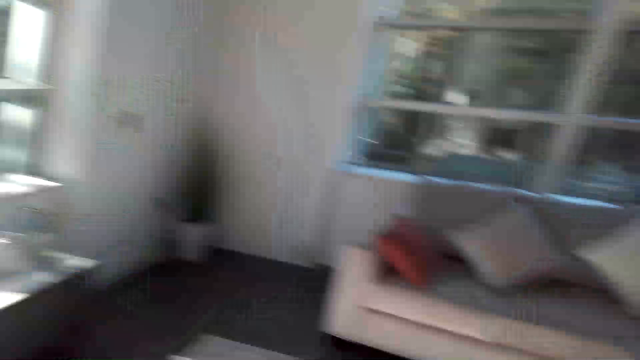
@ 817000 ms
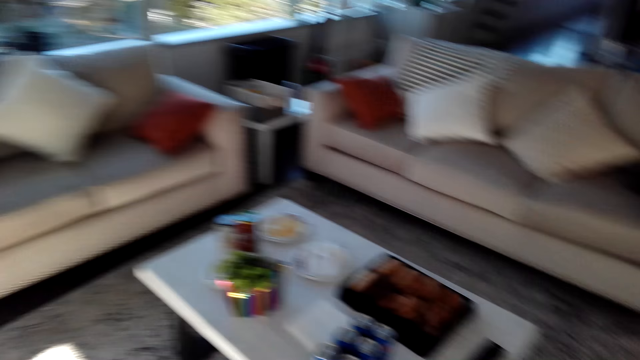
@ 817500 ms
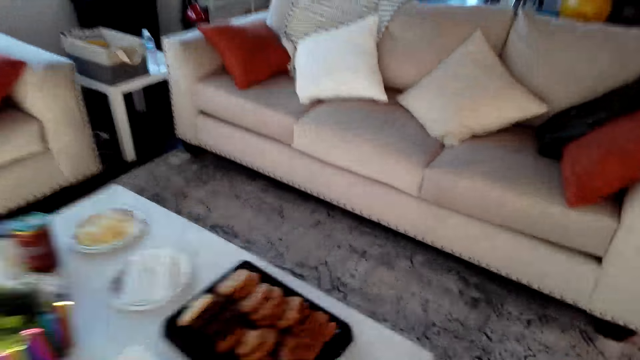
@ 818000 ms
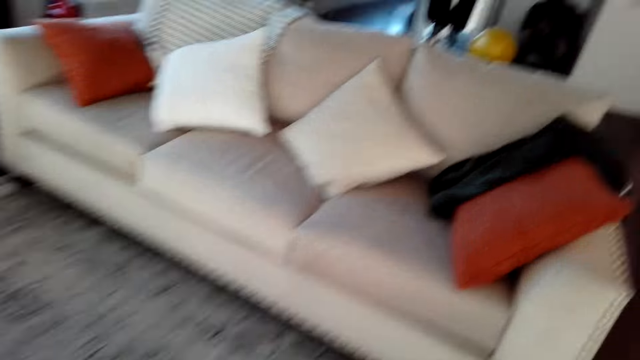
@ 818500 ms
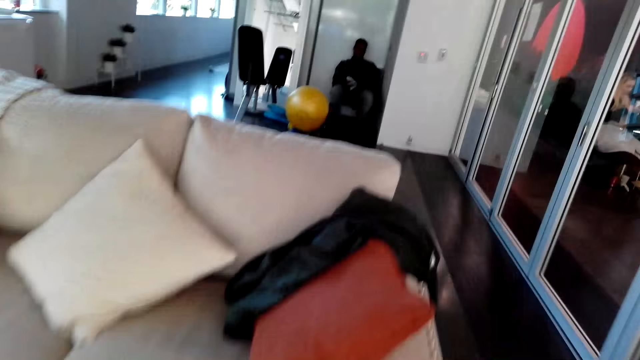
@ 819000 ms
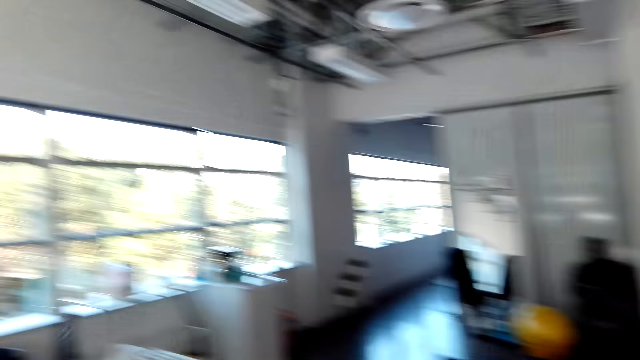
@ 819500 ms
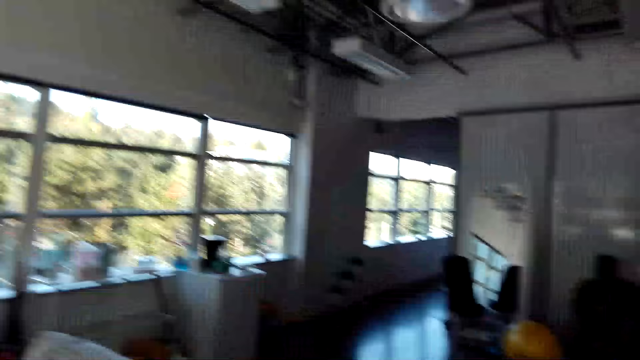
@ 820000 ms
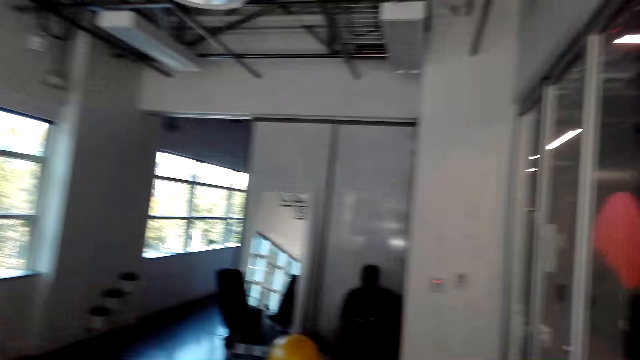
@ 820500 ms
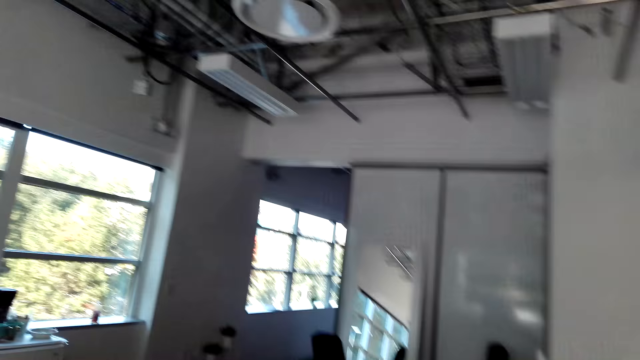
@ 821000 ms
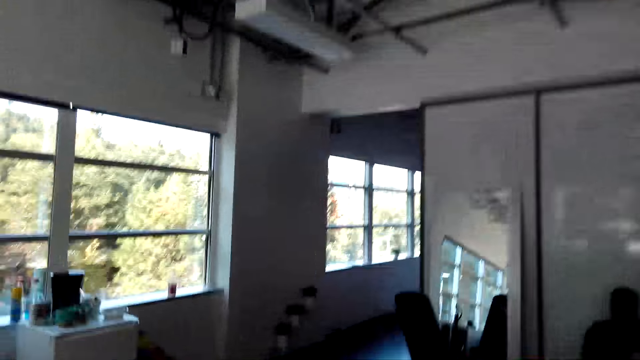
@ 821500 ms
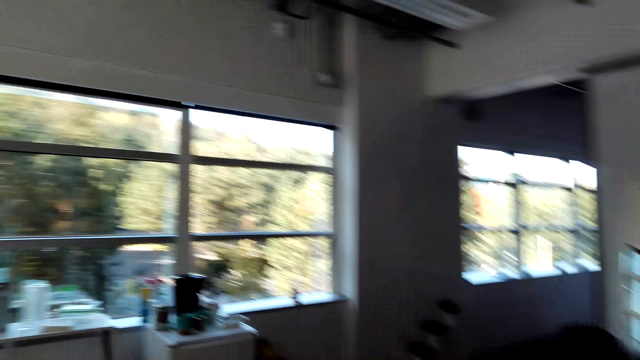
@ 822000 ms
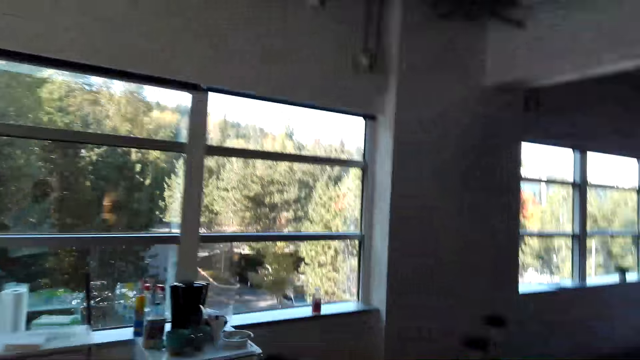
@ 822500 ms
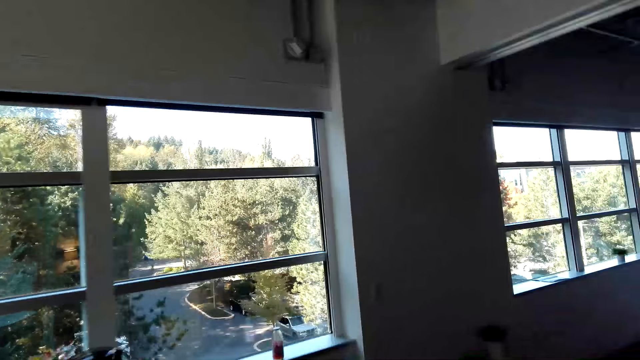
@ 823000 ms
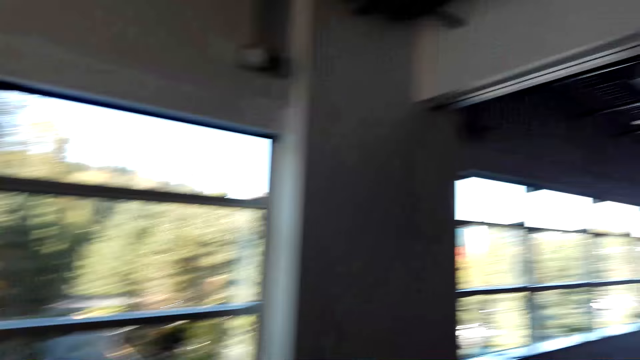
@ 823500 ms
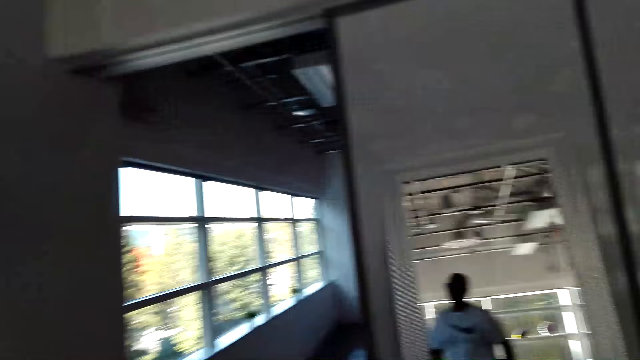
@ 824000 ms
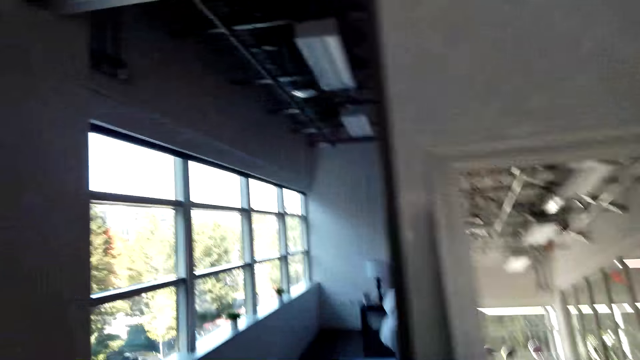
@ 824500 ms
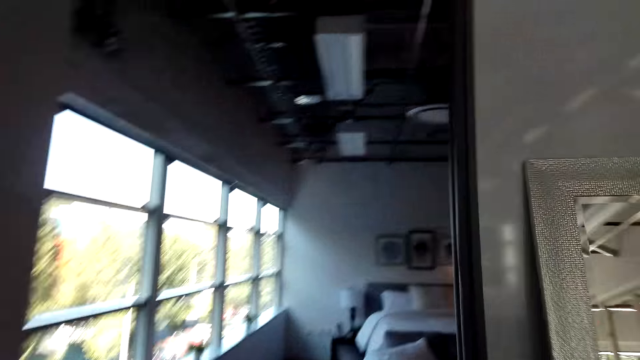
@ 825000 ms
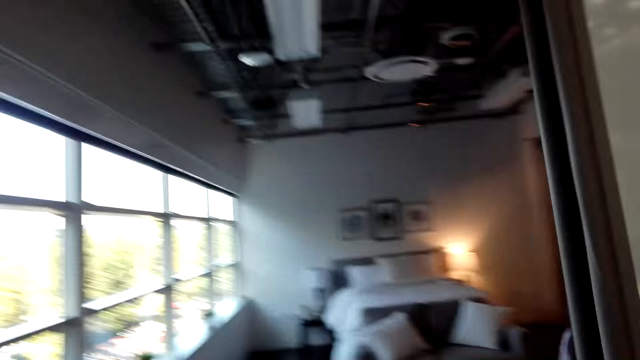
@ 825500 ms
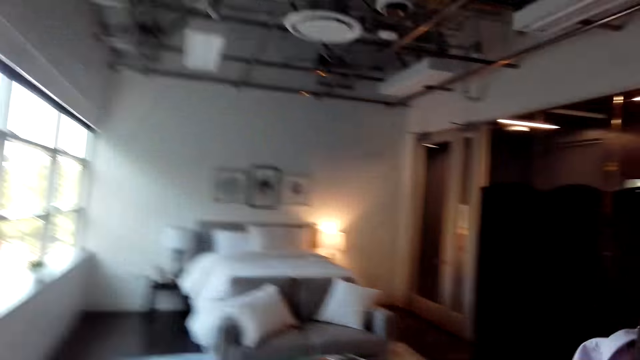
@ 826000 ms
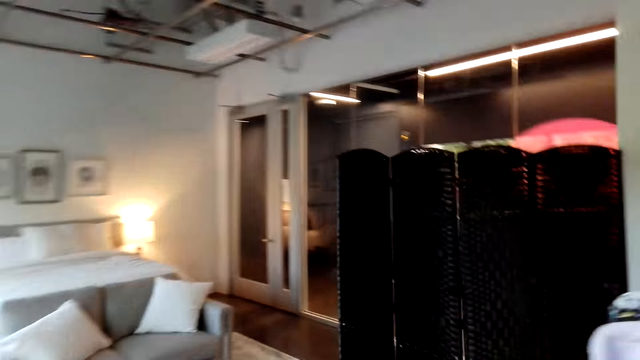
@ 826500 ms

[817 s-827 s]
The camera wearer walks to the bedroom.

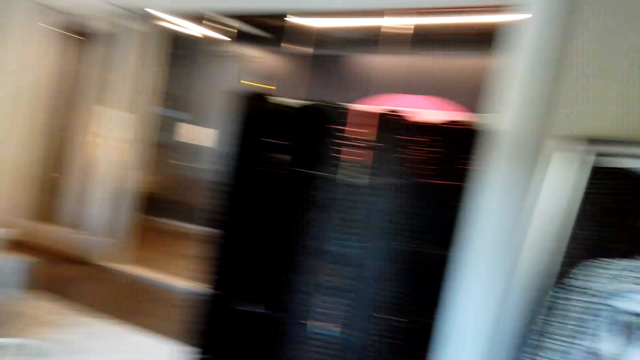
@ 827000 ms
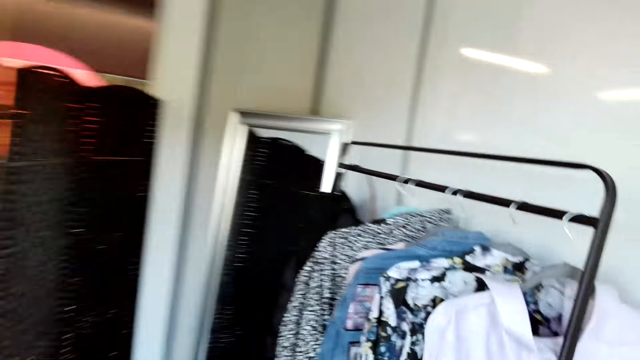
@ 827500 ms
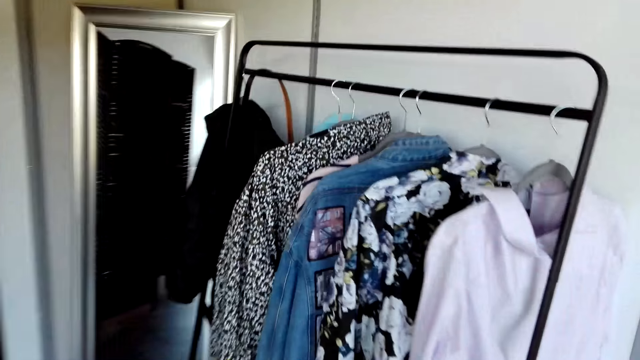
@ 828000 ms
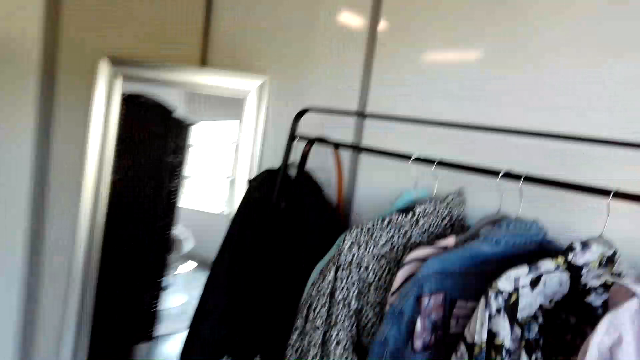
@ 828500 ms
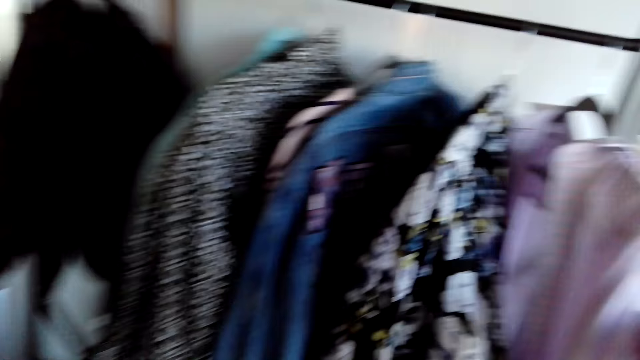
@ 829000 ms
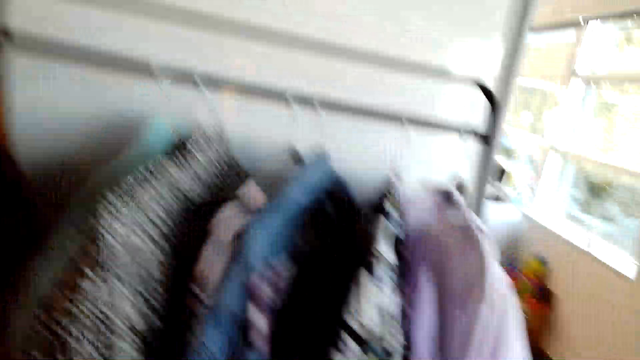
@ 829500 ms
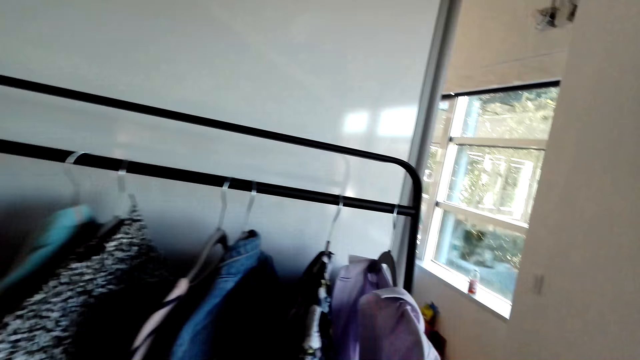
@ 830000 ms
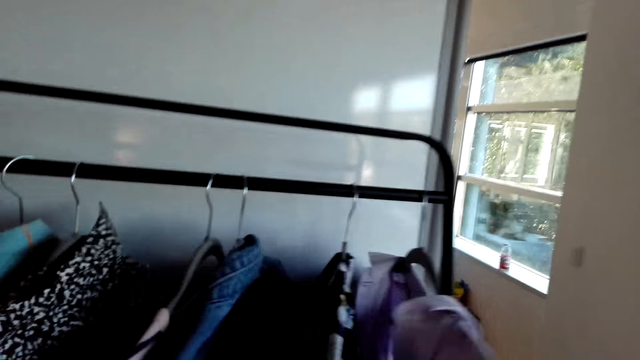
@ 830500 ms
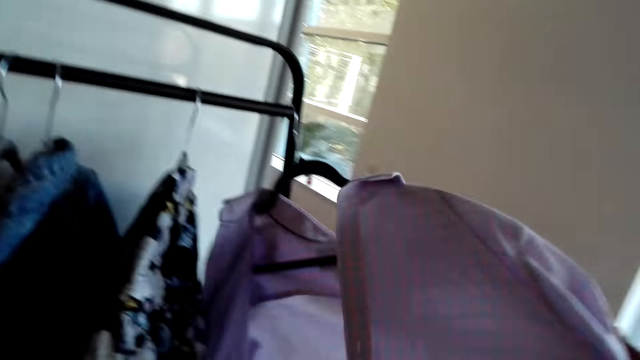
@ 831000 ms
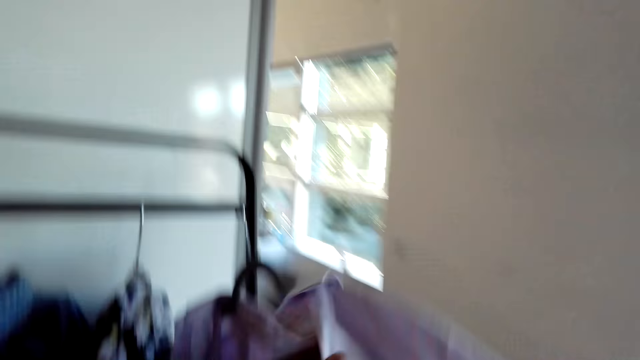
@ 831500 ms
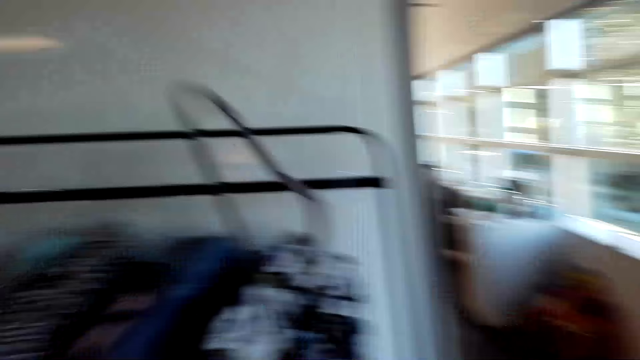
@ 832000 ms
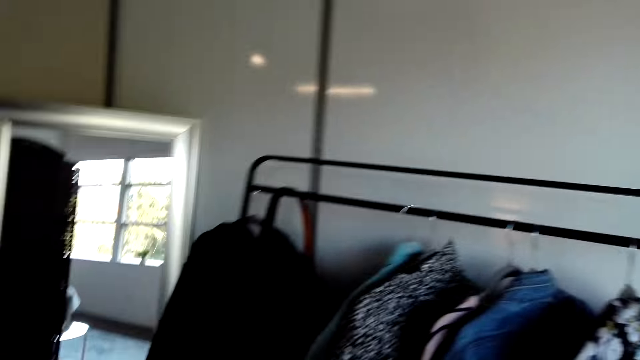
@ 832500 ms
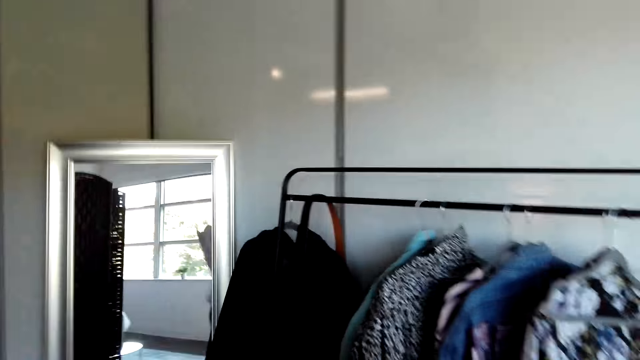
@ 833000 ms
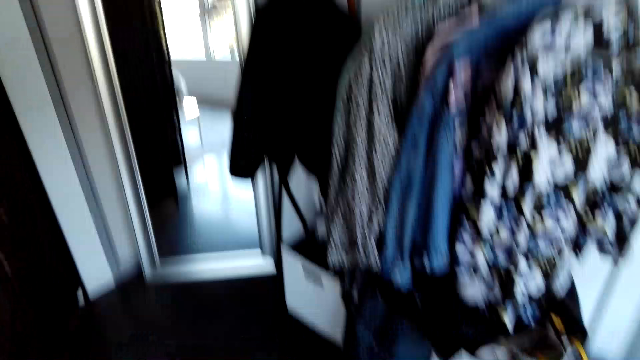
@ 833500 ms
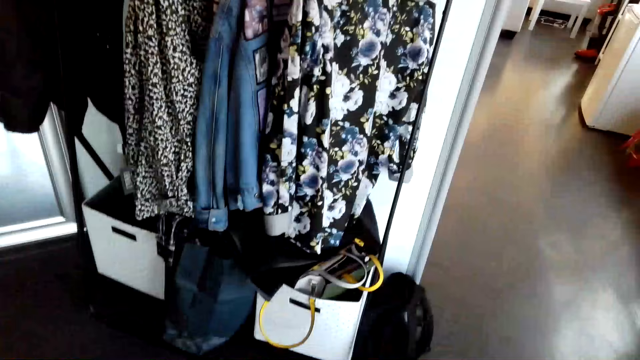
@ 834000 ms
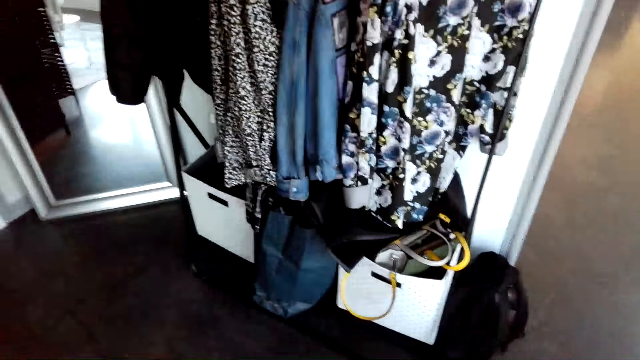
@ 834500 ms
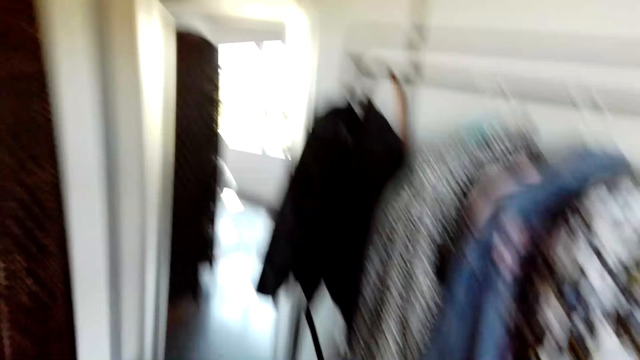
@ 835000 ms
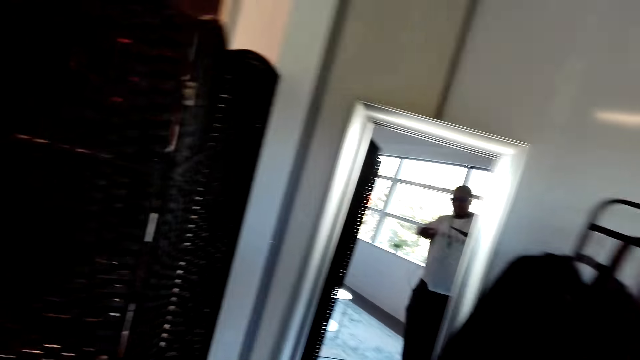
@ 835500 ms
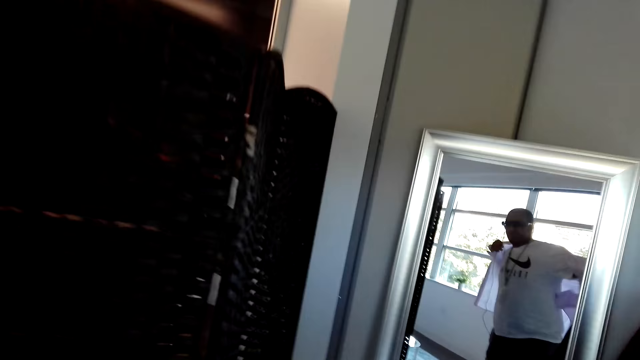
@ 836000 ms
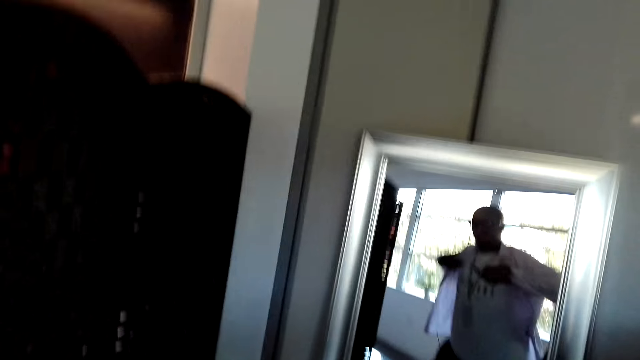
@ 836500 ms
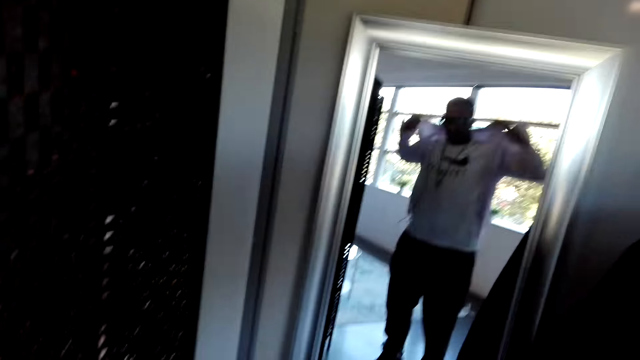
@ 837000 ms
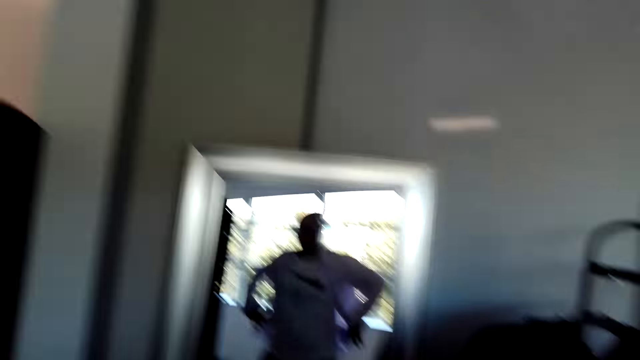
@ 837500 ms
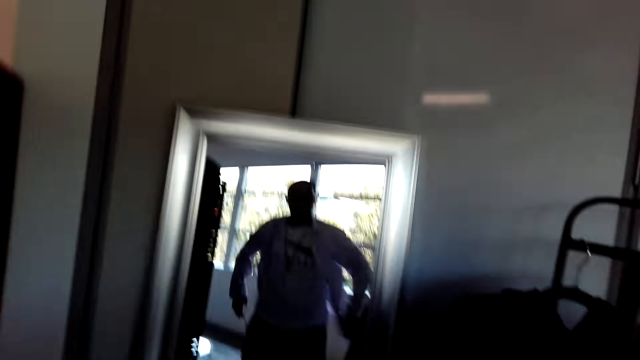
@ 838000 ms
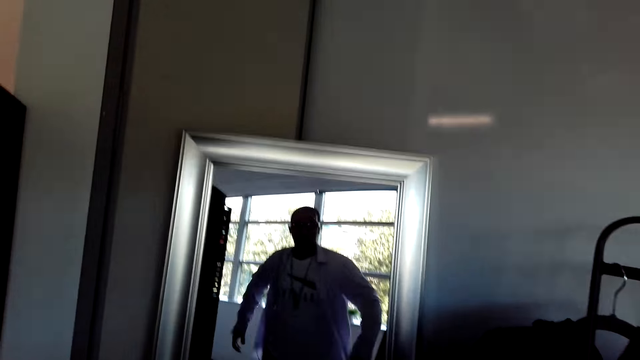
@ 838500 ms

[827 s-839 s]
The camera wearer touches a cloth. They remove the cloth from the hanger. They wear the cloth.
